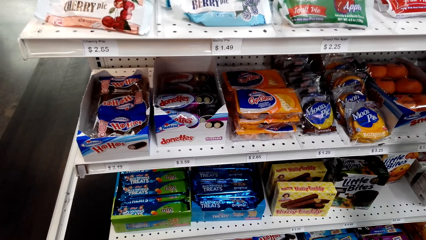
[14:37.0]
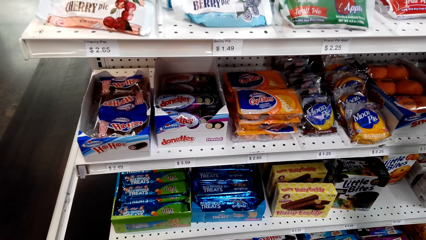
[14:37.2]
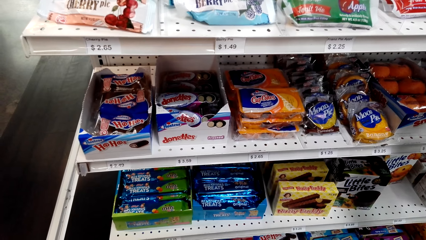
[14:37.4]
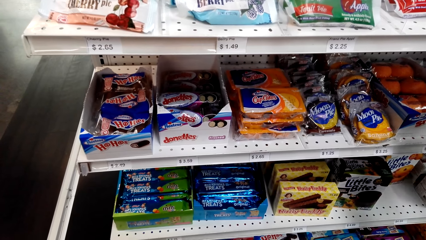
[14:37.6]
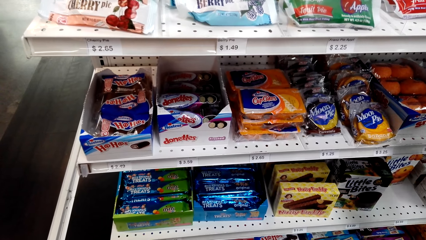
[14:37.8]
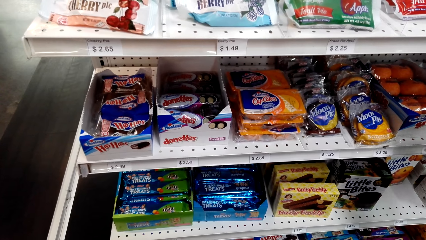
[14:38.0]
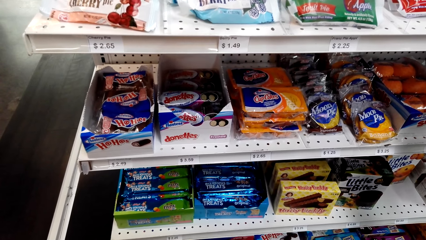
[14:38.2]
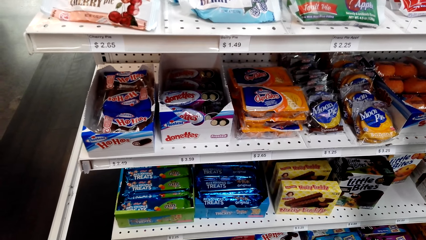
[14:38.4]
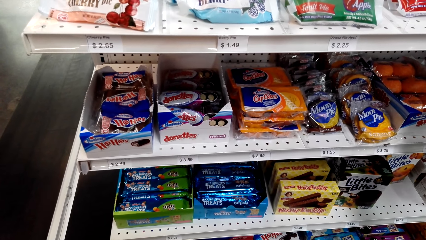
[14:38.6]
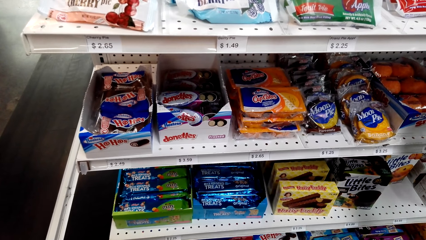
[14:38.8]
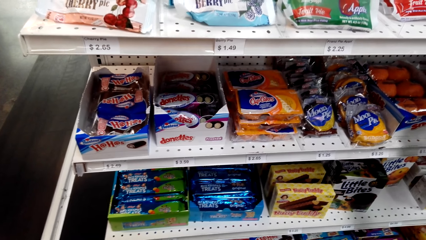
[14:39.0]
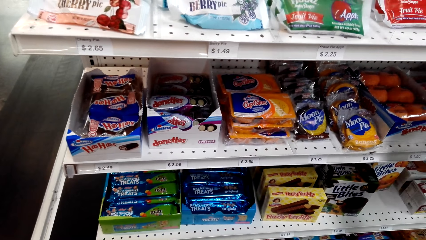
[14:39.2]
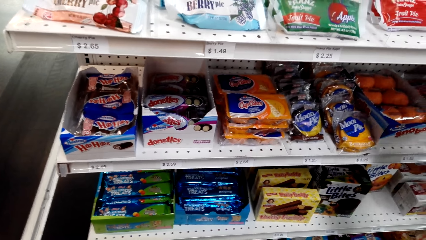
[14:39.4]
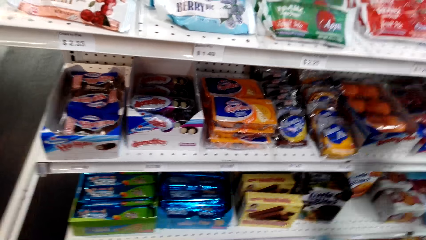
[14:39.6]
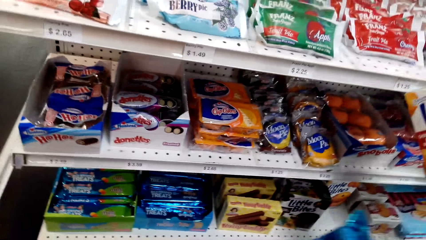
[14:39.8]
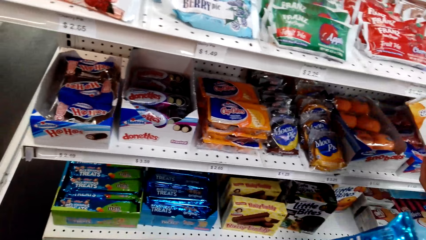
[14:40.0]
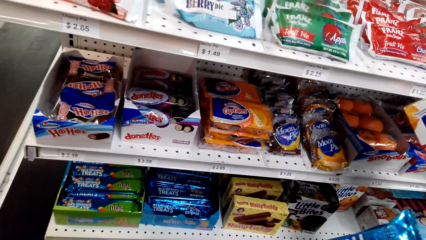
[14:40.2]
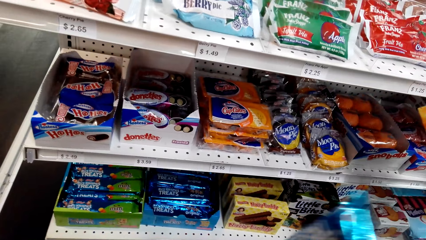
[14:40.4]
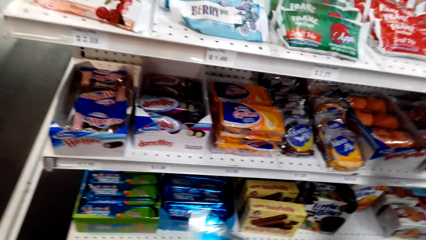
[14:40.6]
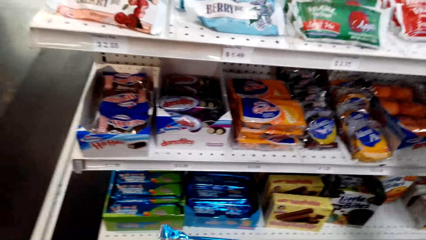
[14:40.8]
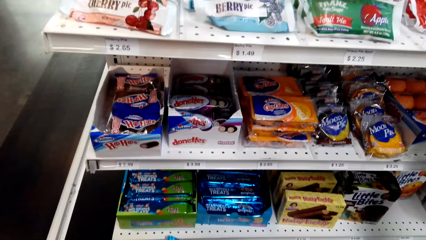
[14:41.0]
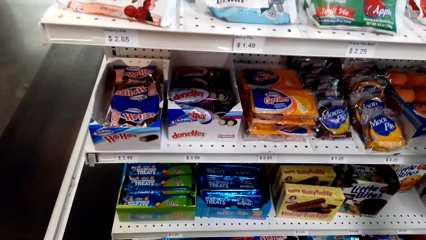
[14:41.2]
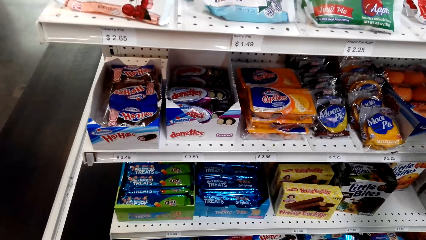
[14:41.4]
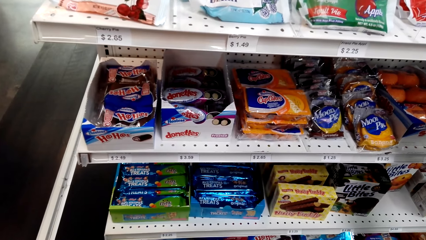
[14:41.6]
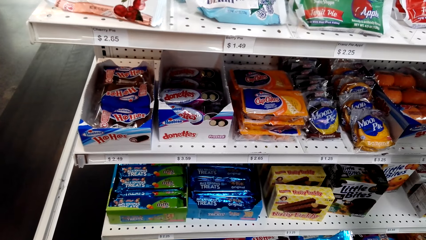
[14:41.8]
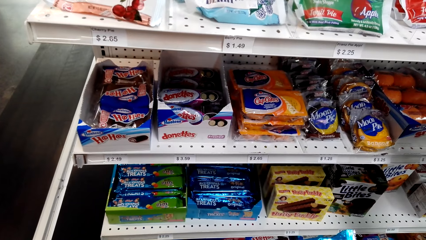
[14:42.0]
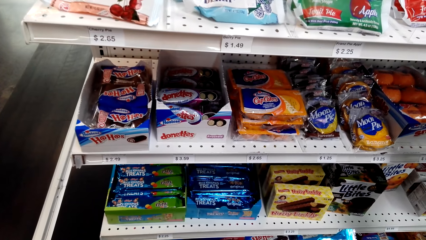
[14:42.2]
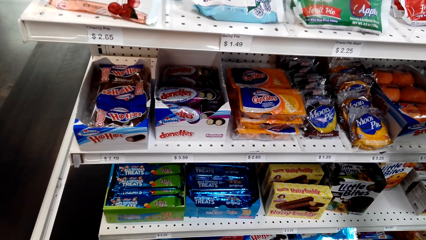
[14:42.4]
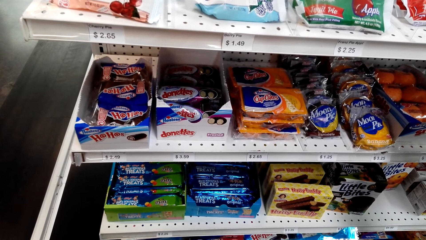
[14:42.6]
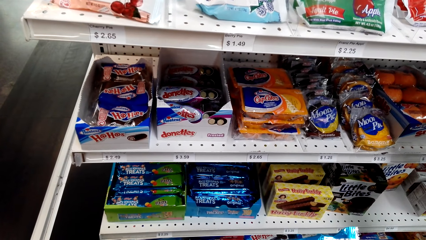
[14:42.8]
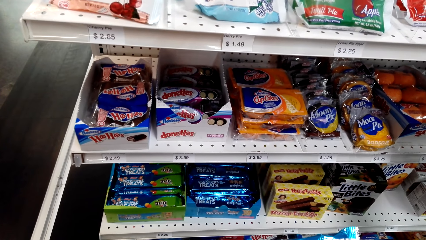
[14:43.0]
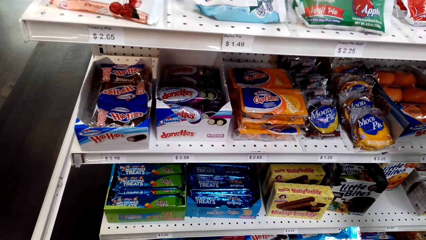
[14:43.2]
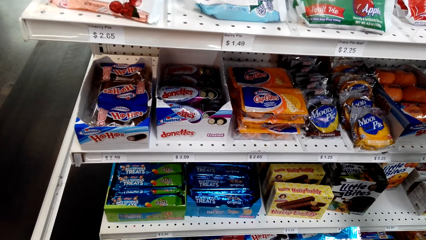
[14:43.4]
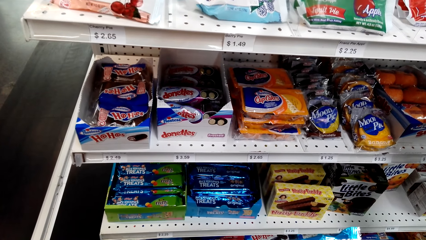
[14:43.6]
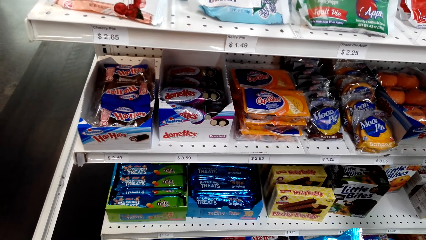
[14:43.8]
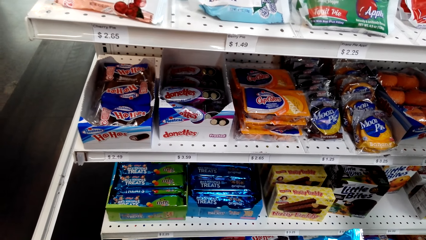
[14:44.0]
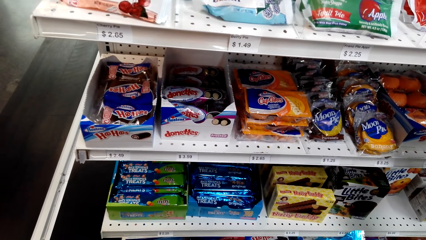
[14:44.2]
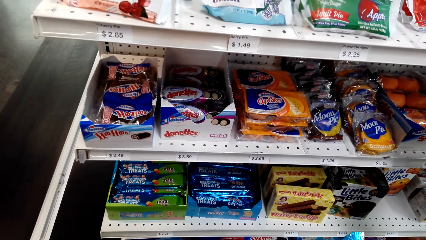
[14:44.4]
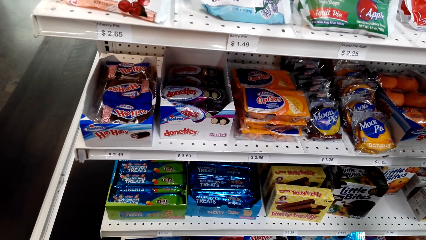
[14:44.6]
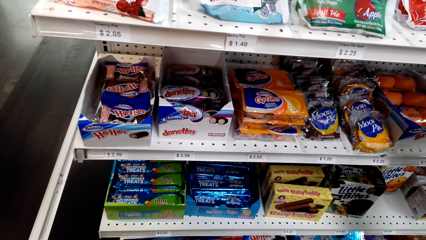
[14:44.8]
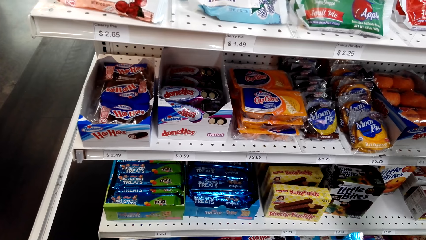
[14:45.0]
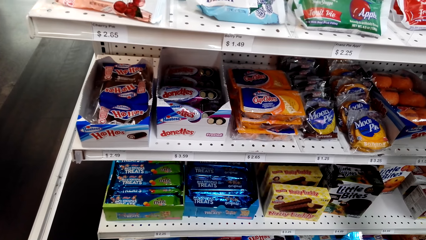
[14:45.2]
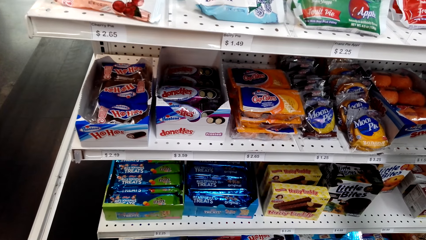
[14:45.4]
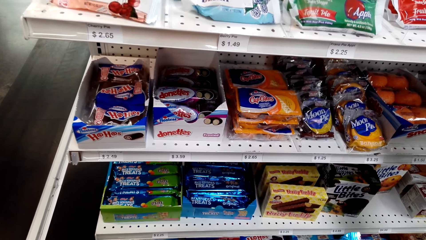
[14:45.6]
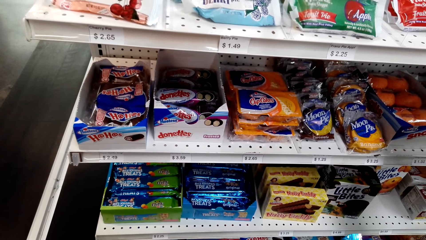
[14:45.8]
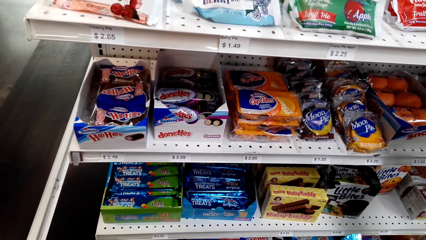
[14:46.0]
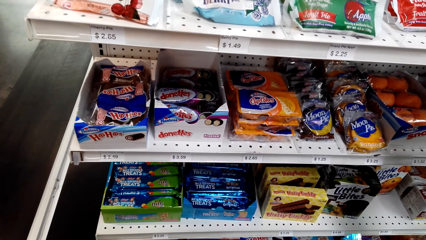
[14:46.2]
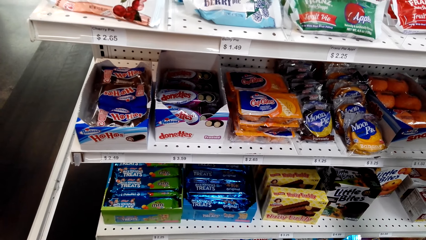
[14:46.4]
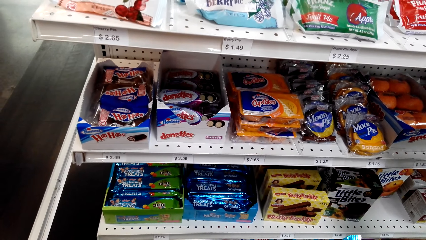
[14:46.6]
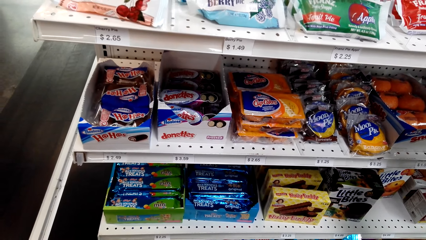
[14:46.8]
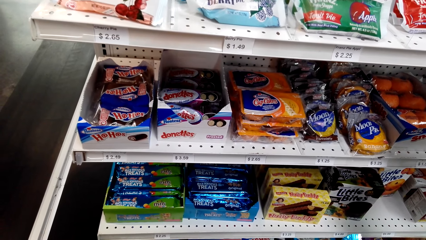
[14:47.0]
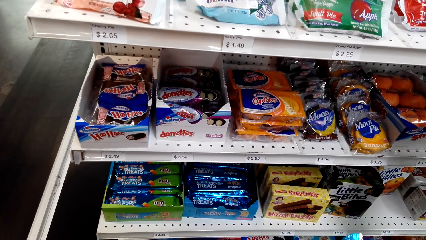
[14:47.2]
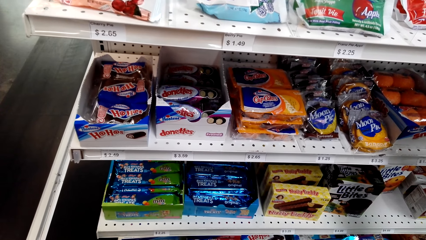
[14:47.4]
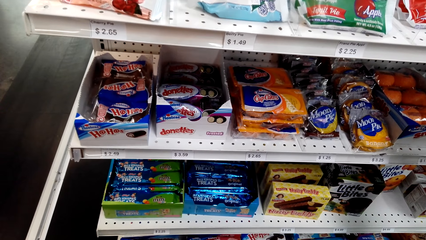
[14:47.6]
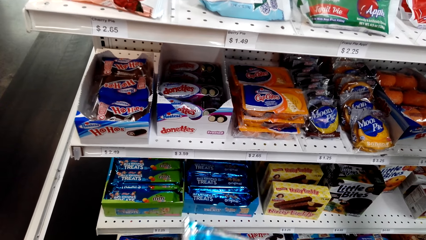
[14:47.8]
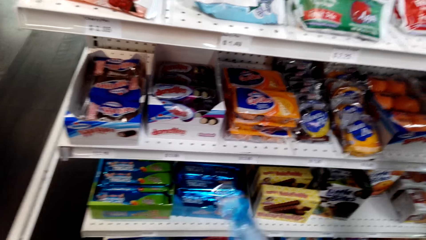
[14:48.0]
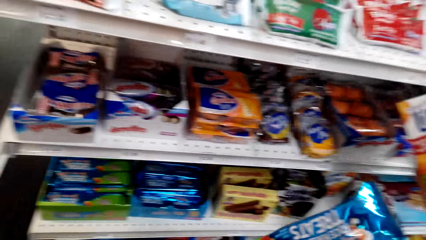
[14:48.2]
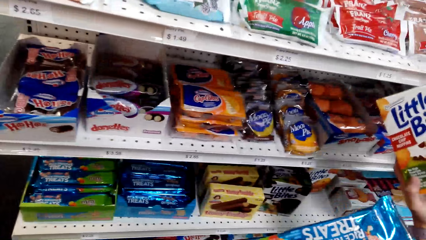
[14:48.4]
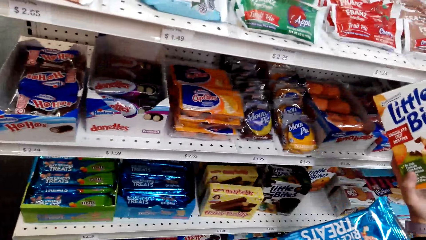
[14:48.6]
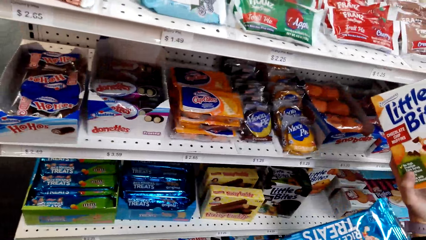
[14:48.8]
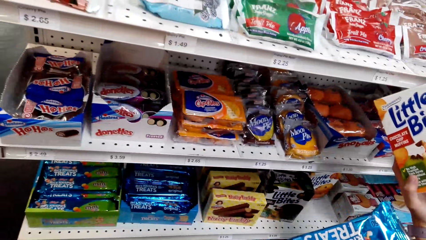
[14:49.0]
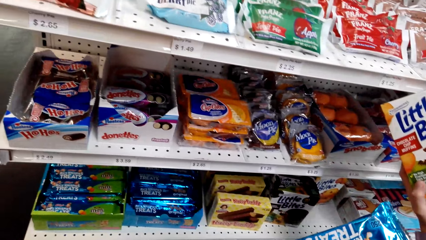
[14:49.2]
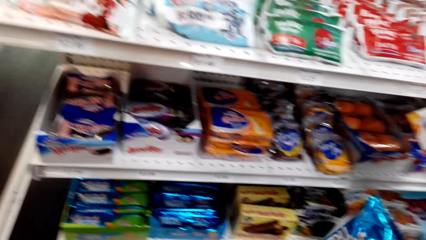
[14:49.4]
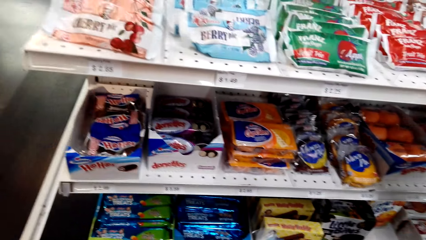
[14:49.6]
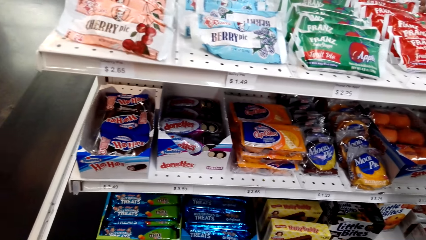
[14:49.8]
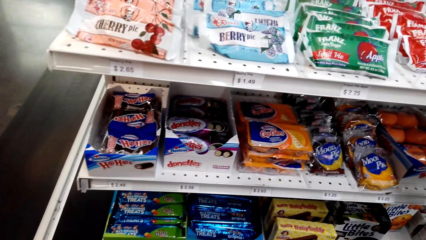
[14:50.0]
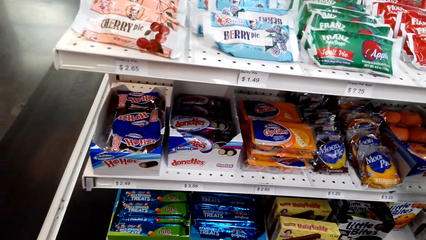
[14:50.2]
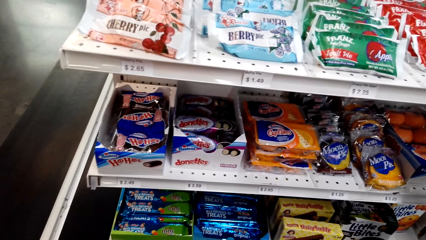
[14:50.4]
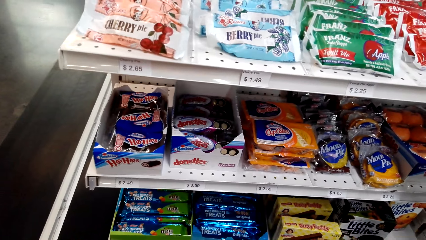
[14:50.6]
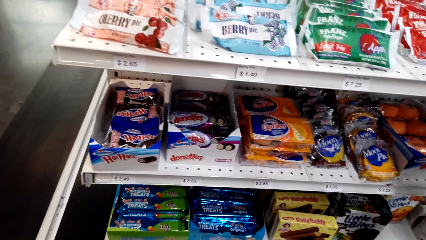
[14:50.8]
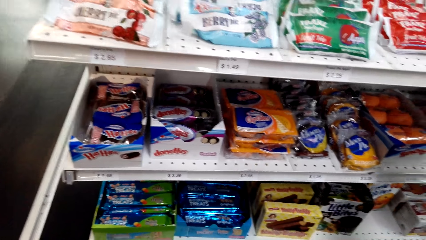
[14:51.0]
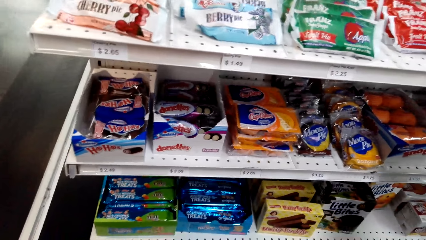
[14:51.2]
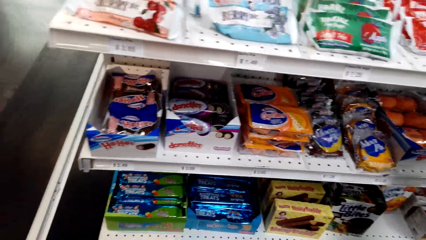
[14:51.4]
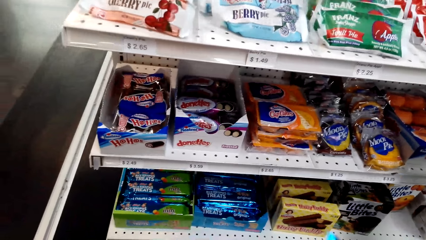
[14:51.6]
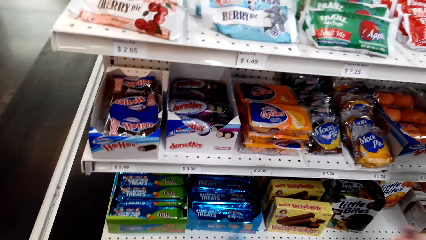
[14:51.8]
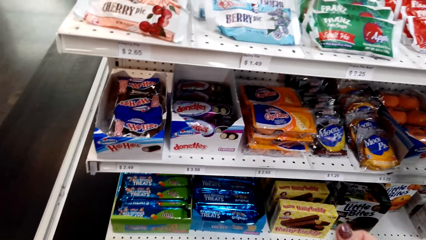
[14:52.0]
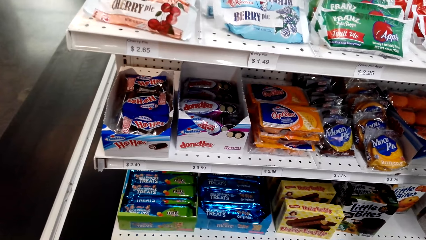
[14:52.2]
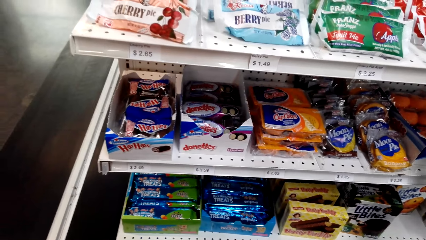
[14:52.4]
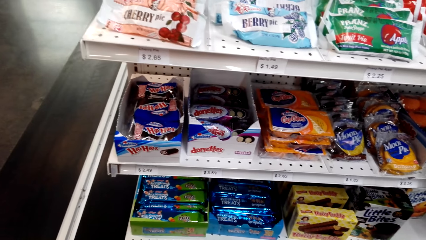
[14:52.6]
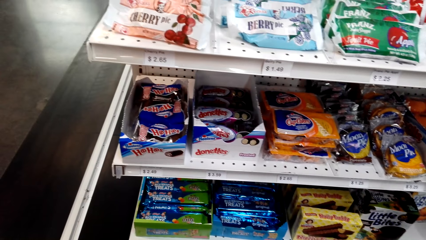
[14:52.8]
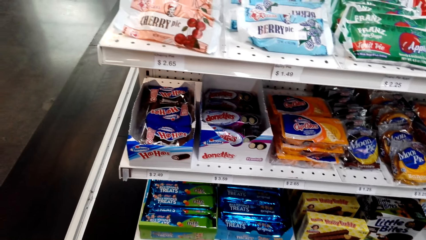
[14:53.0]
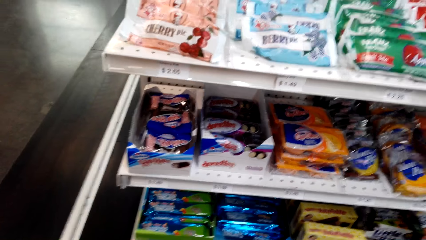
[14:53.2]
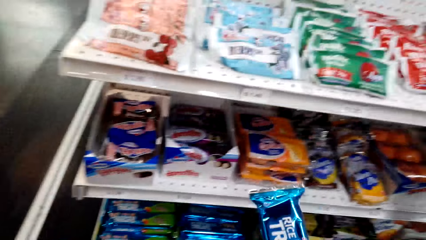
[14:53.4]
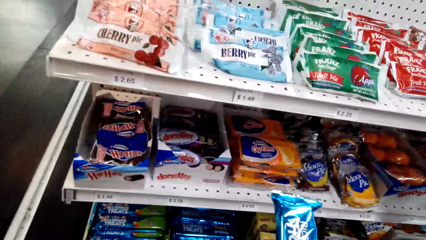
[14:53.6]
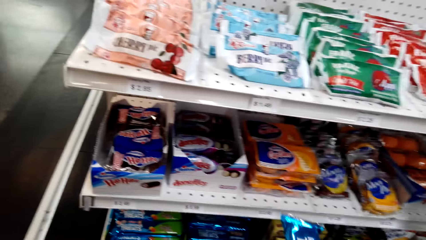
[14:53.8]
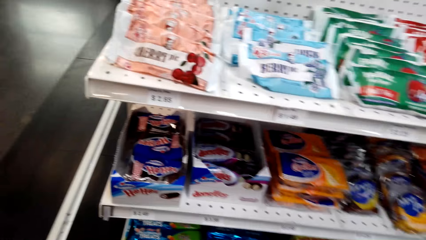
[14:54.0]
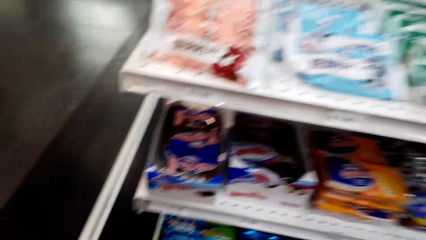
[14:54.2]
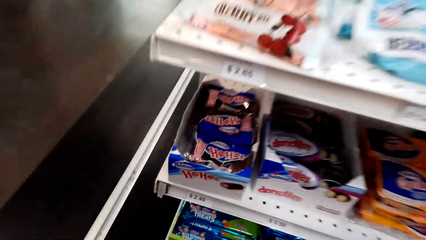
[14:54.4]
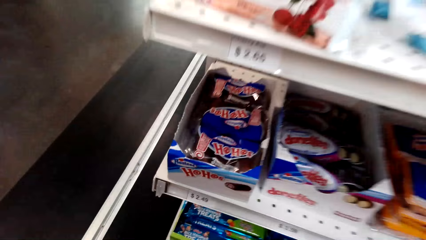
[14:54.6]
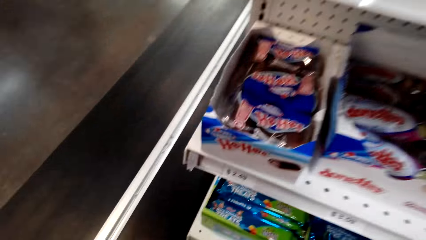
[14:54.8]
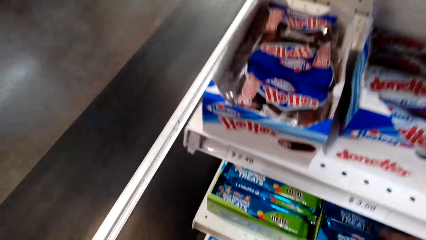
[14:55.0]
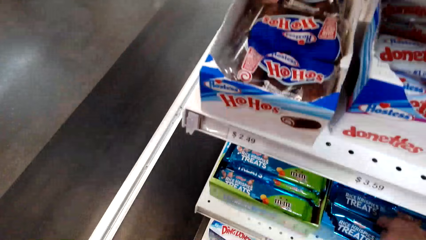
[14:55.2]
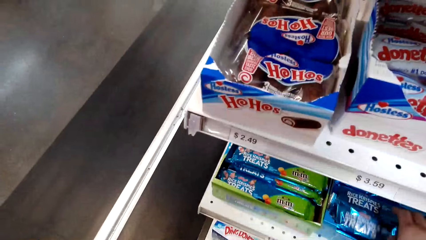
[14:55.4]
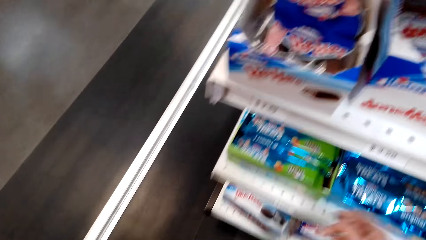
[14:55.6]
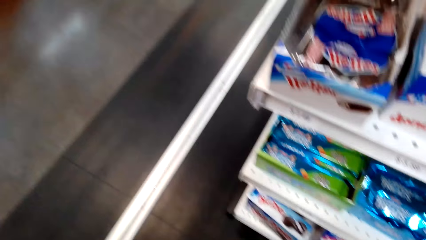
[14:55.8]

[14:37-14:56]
The camera wearer looks at the shelves. They show a pack of biscuits to a lady. They gaze at the pack of biscuits. They inspect the packet. They show the pack of biscuits to the lady. They stare at the shelf. They return the packet of biscuits in the box.
